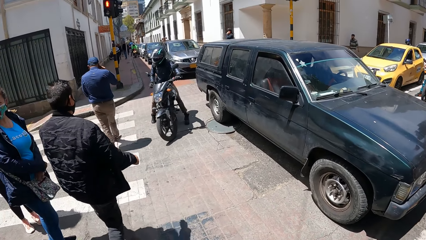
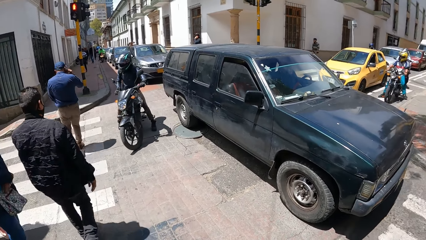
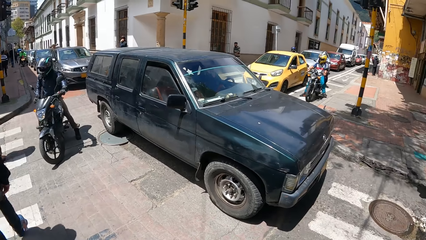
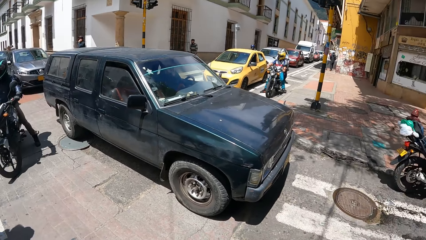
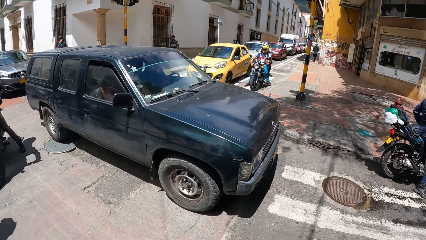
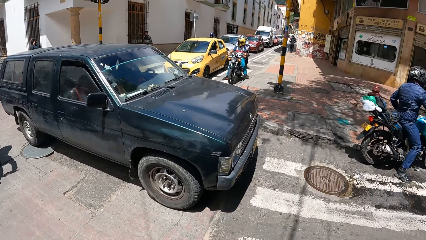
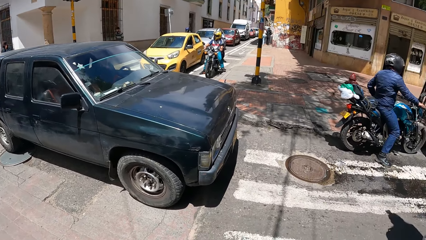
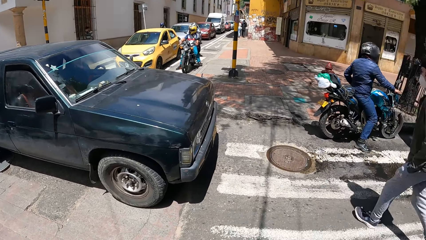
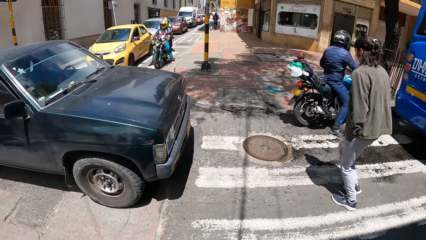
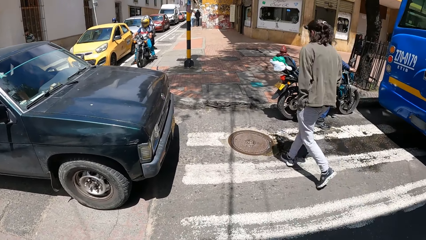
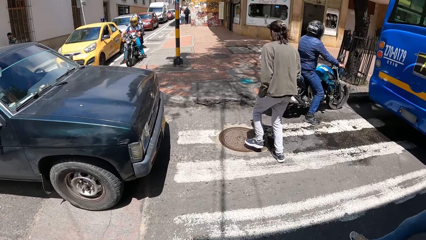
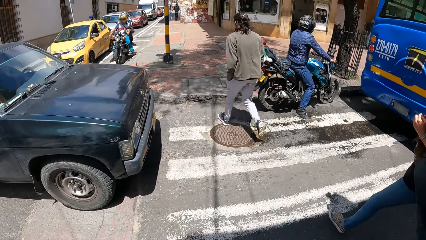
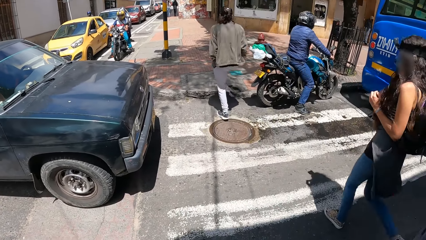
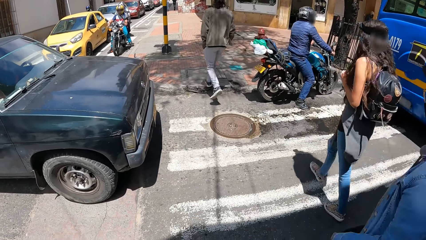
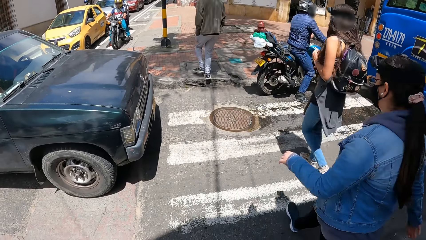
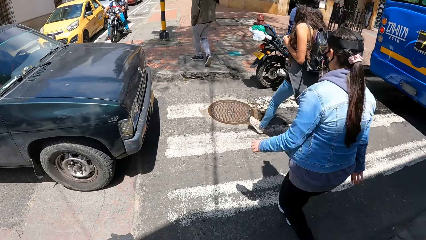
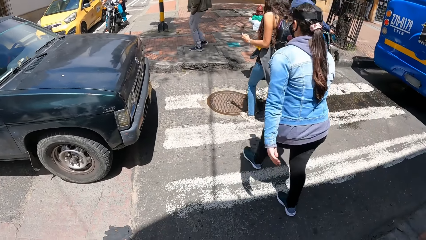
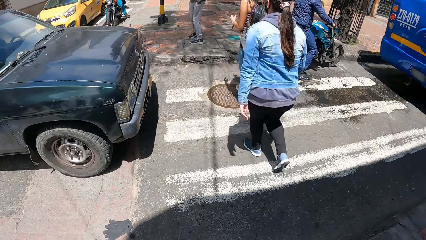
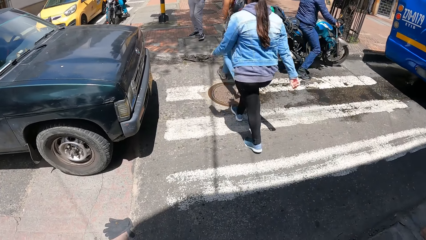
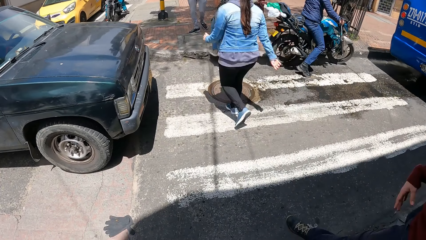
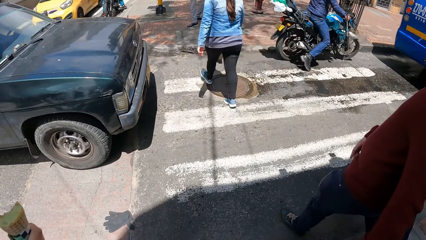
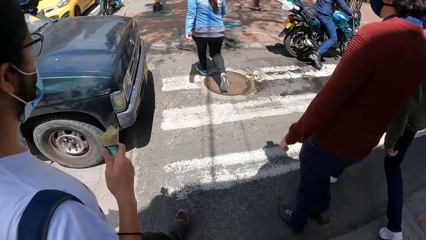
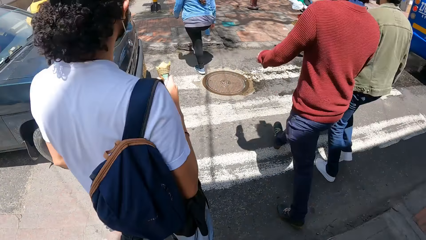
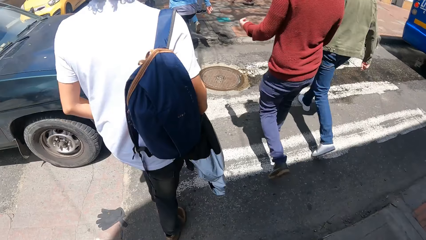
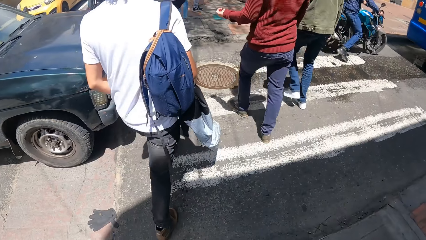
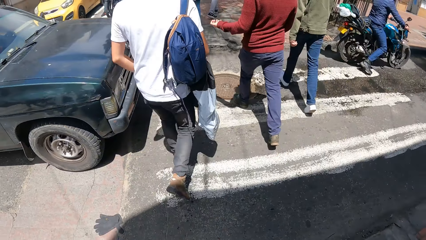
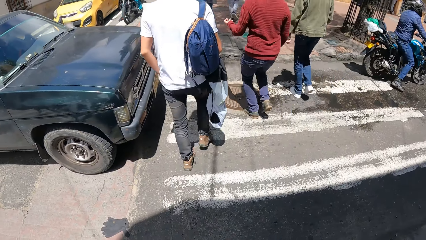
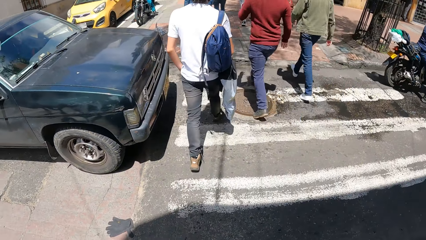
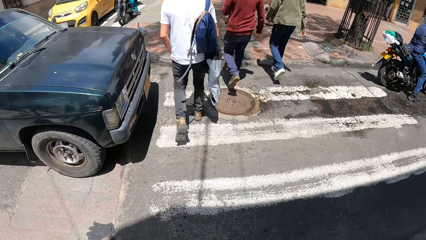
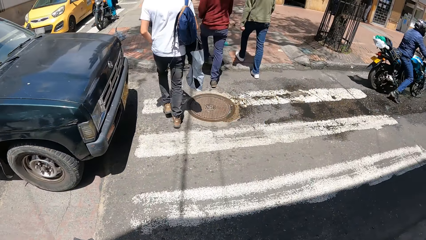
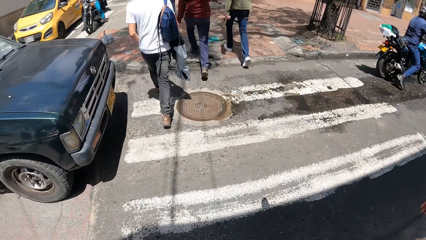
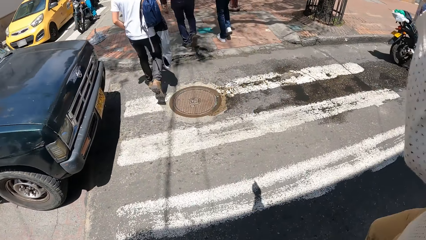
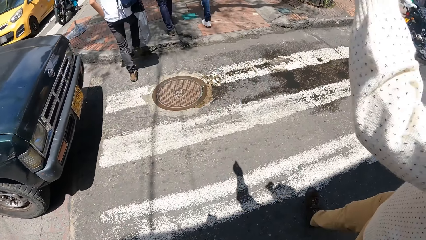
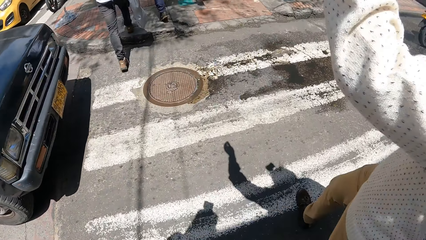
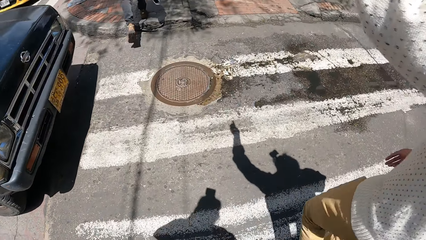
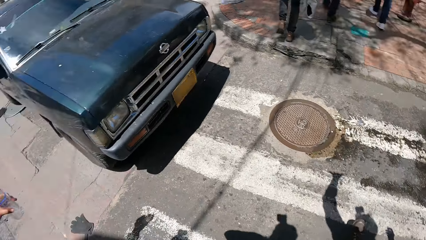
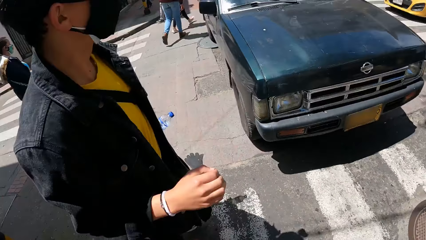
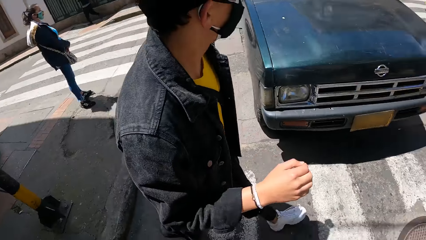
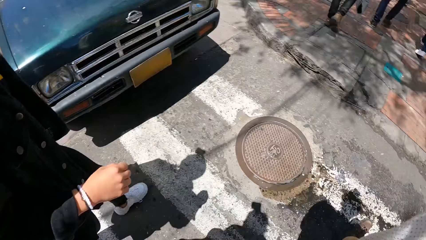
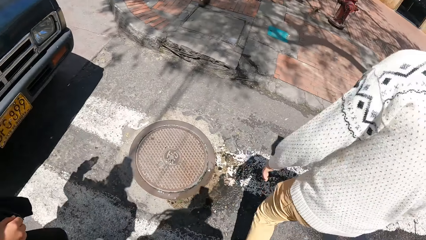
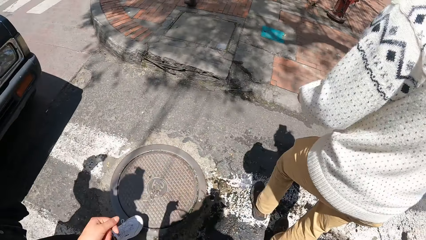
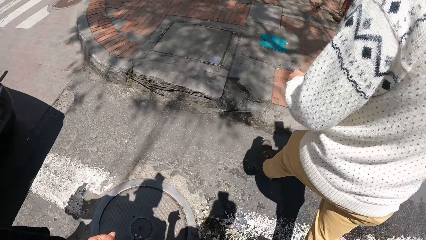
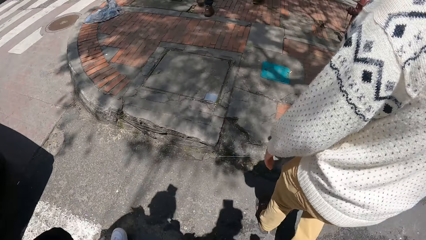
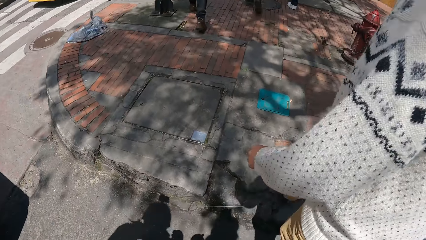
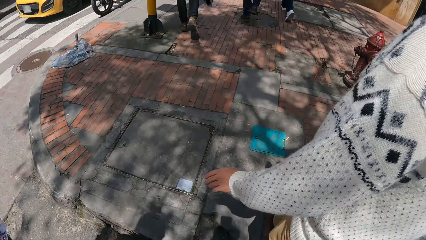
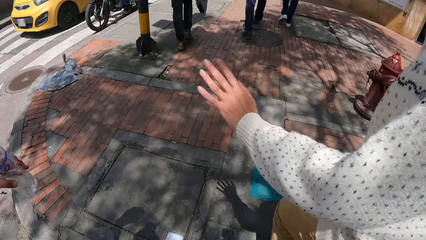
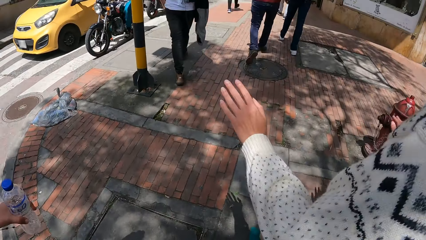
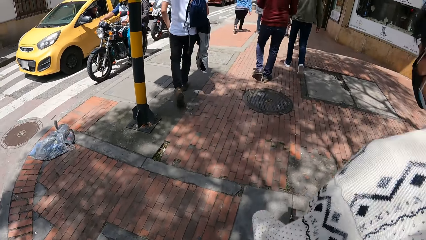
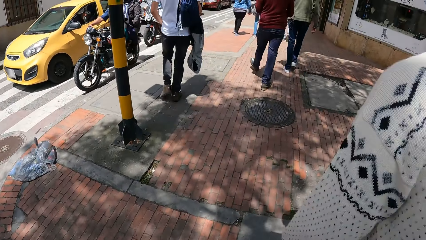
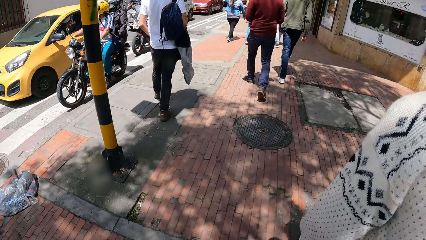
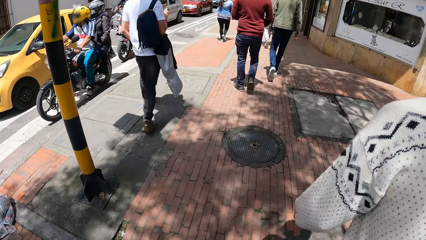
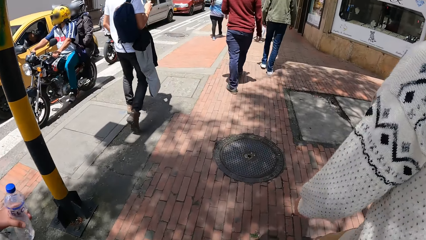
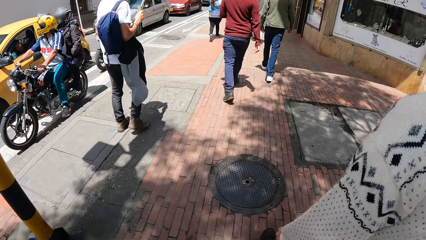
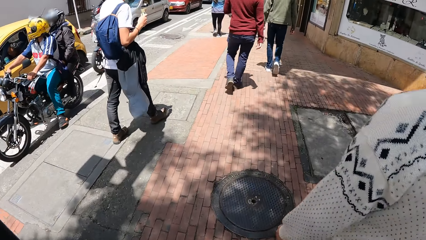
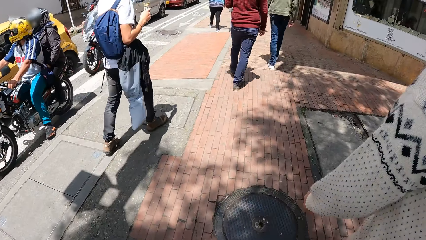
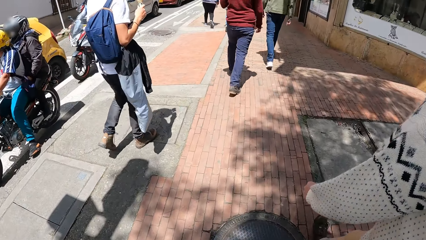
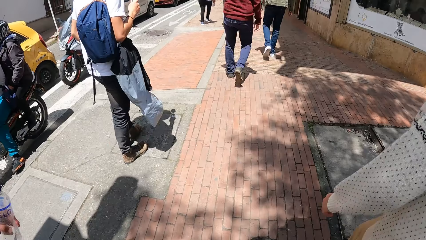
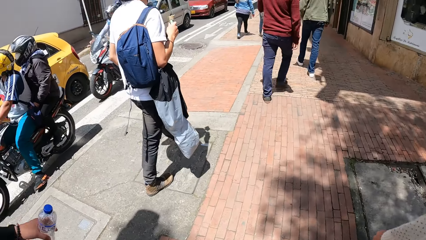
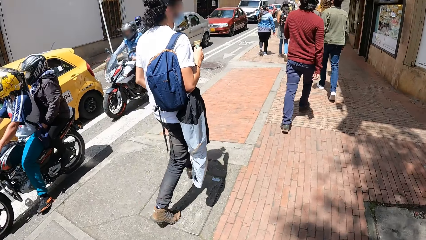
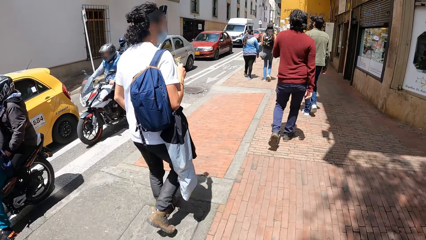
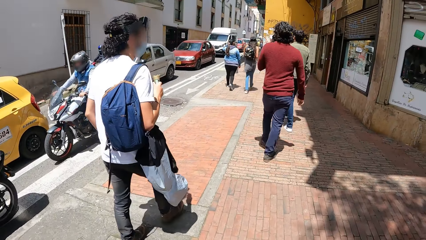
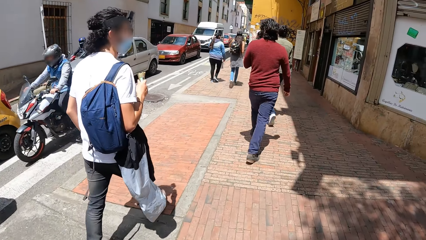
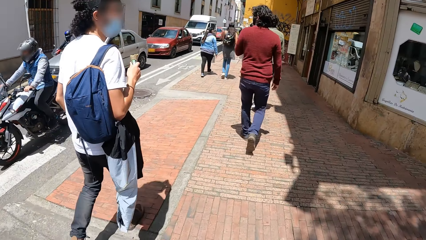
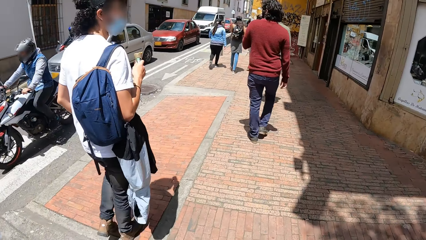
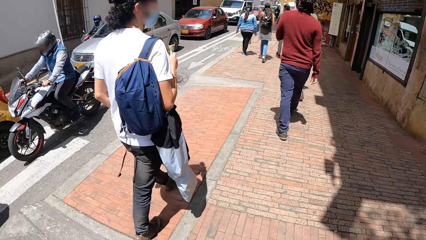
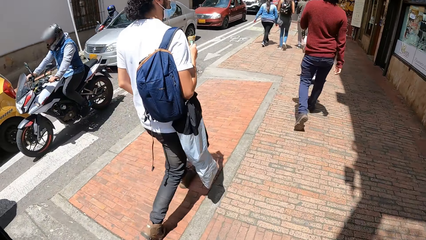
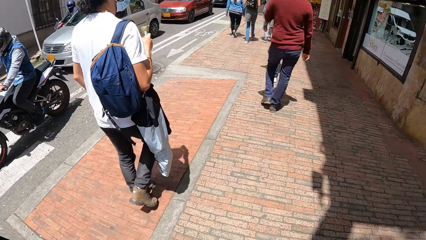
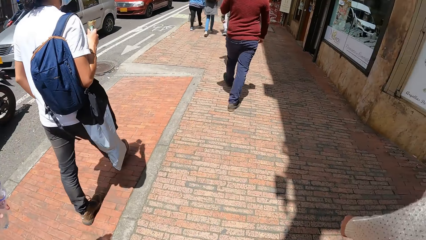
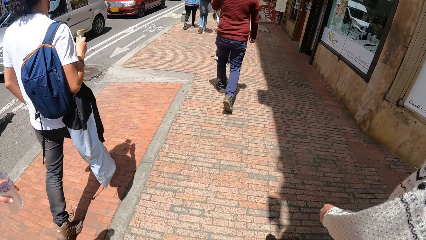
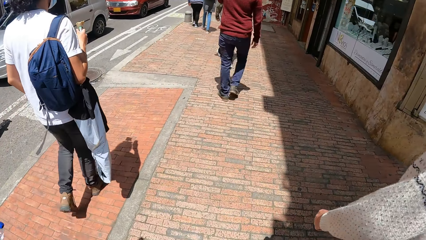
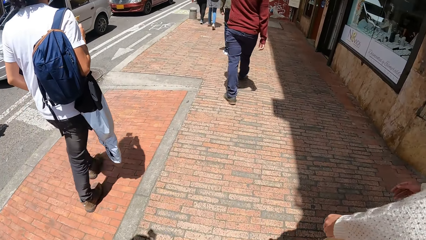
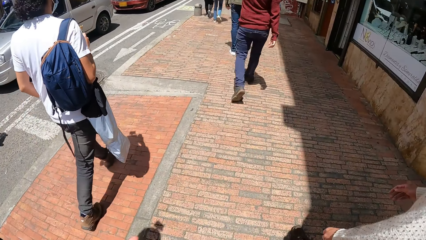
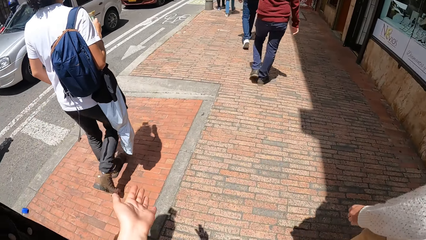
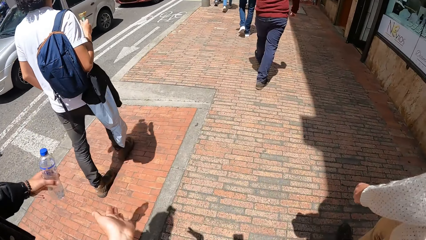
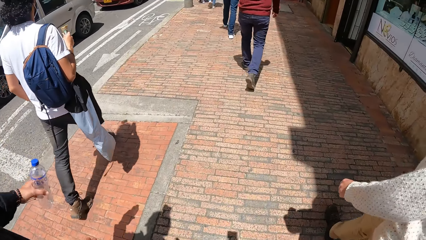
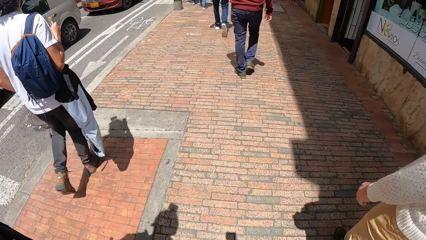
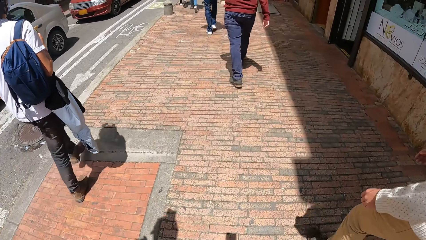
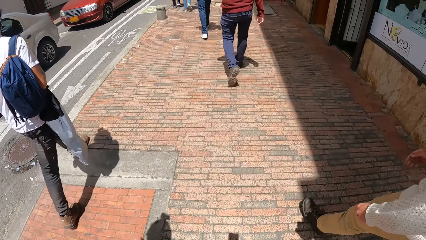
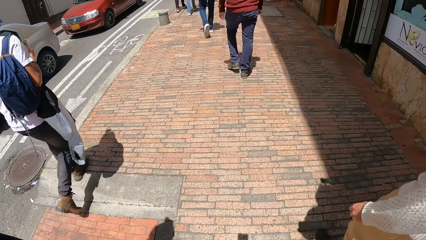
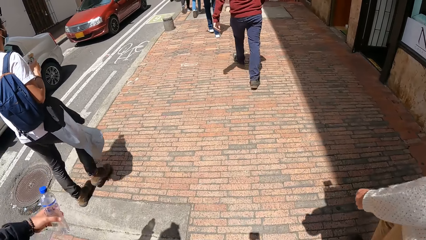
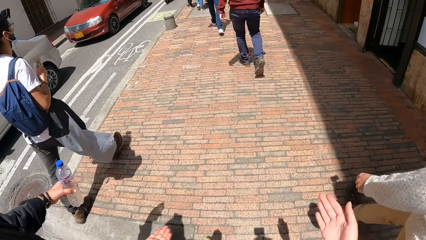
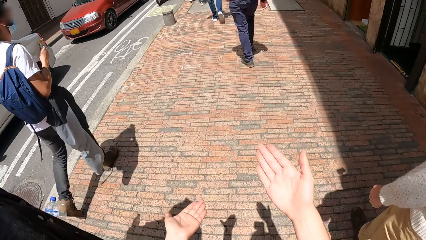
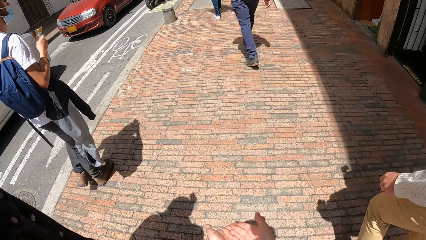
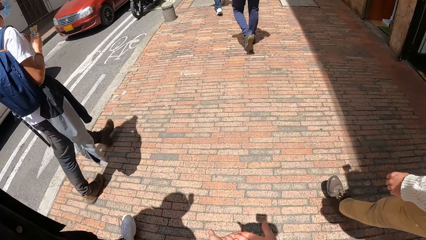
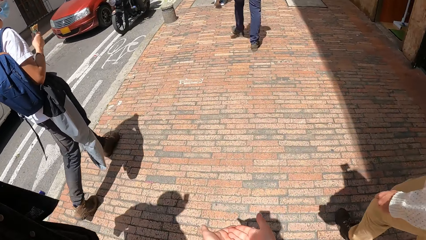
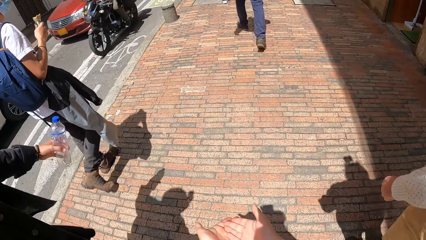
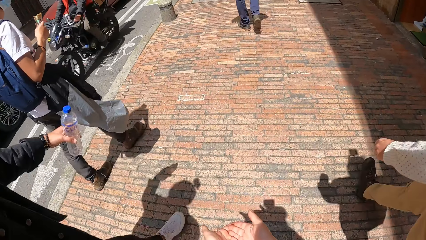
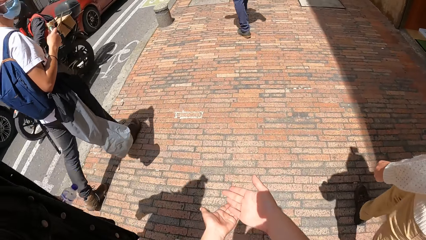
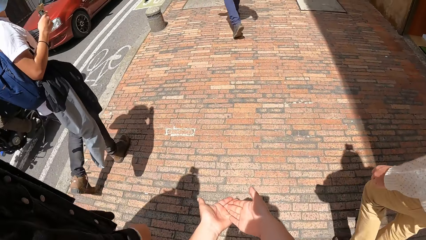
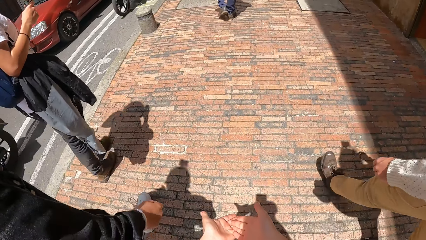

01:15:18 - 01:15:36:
A man runs to the other side. A woman crosses the road along another woman. Another man crosses the road along another man. The camera wearer walks past a car. They turn a little. Another man walks along. The camera wearer walks past a bike. They walk past a car. They walk past a bike. Another man walks along. The camera wearer walks past a car. The earlier walking man walks along. The camera wearer interacts with a man. A bike rides past them.
